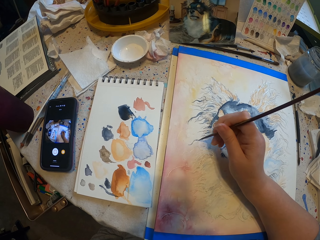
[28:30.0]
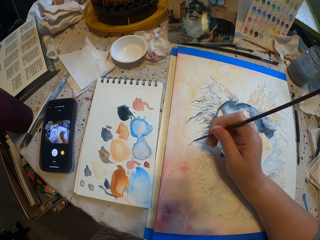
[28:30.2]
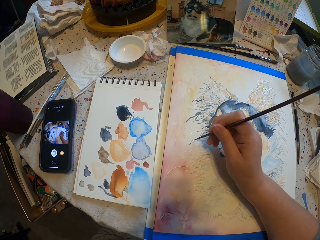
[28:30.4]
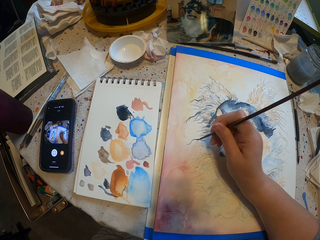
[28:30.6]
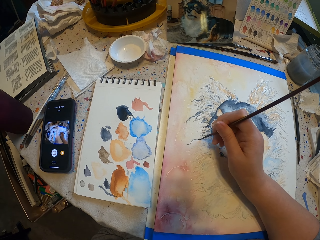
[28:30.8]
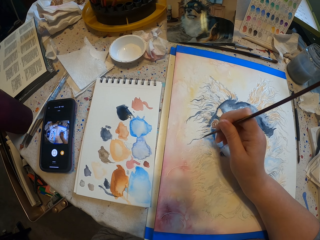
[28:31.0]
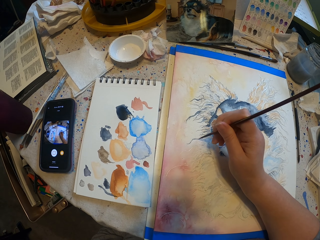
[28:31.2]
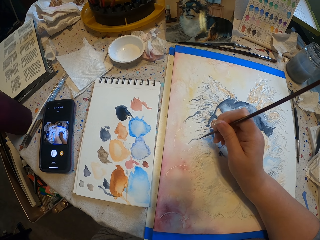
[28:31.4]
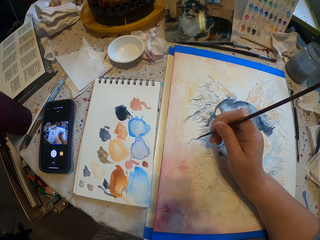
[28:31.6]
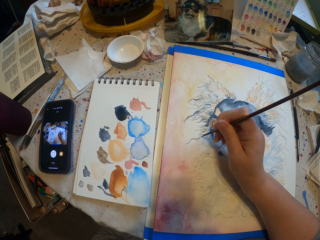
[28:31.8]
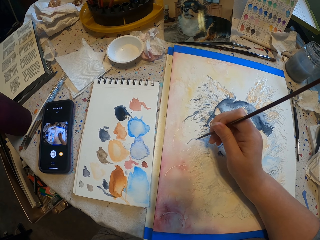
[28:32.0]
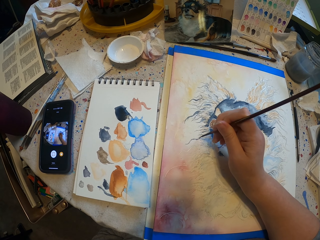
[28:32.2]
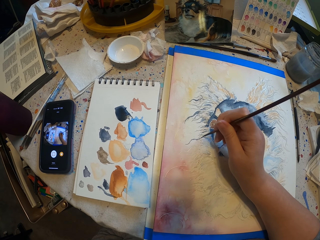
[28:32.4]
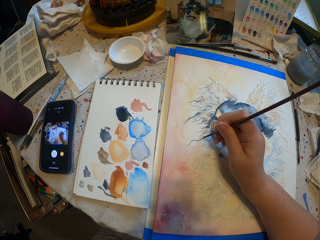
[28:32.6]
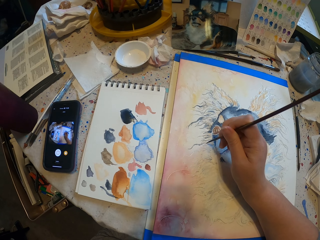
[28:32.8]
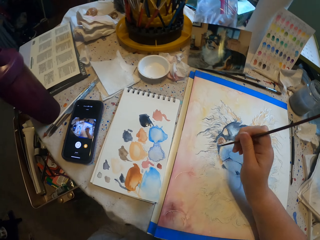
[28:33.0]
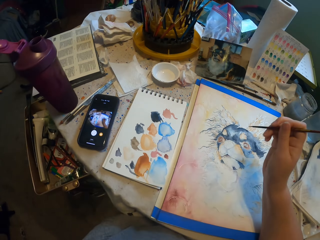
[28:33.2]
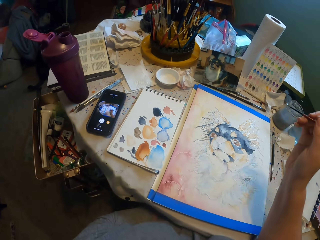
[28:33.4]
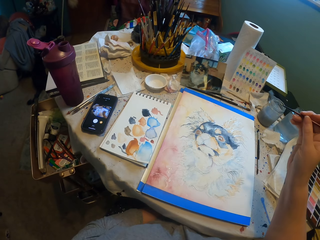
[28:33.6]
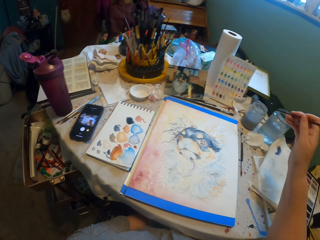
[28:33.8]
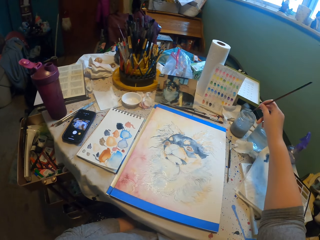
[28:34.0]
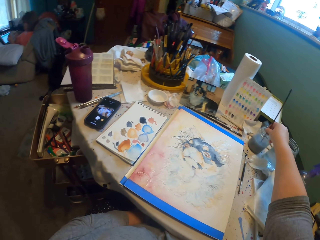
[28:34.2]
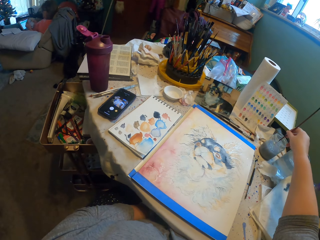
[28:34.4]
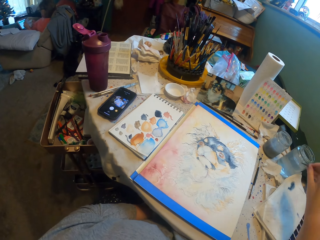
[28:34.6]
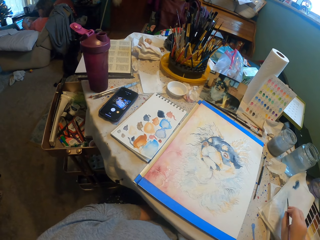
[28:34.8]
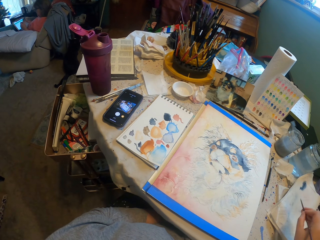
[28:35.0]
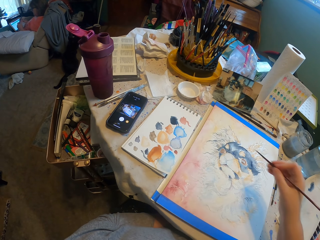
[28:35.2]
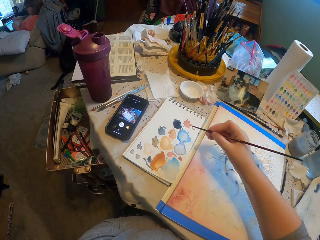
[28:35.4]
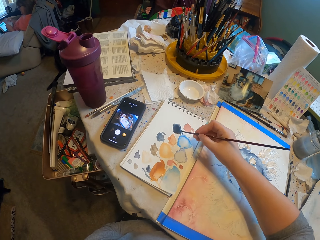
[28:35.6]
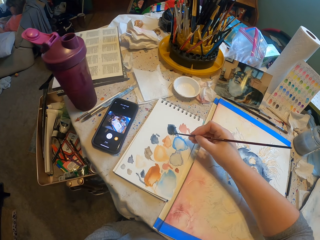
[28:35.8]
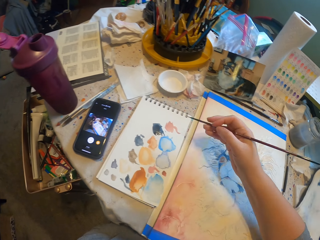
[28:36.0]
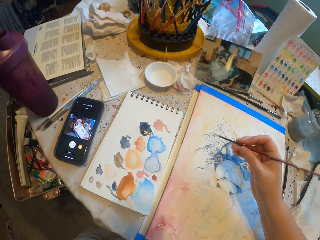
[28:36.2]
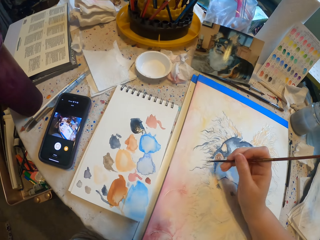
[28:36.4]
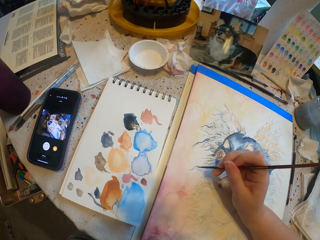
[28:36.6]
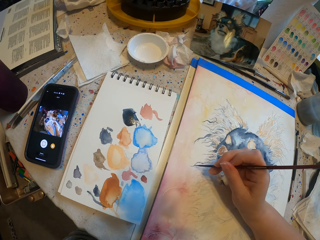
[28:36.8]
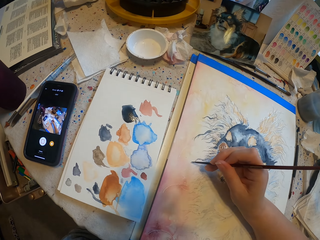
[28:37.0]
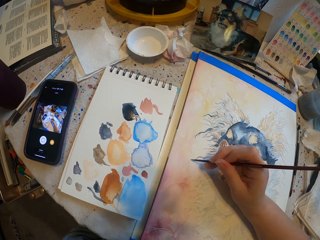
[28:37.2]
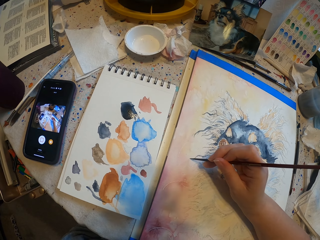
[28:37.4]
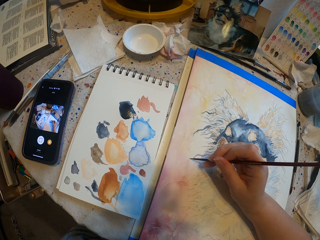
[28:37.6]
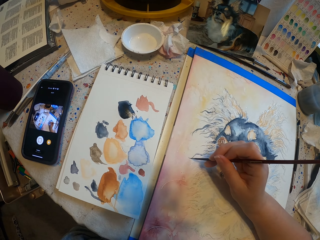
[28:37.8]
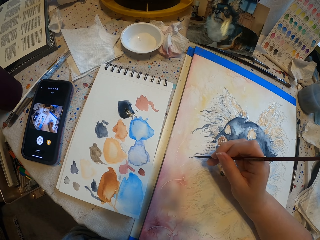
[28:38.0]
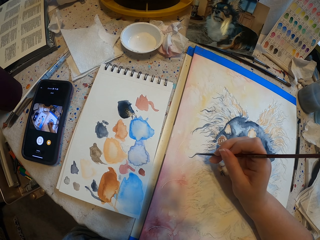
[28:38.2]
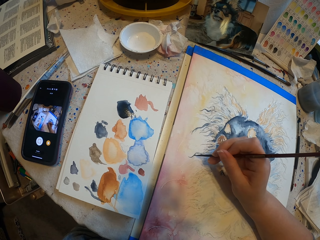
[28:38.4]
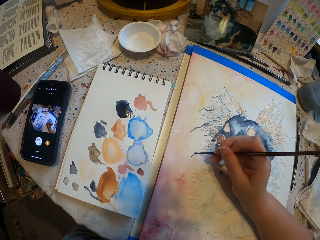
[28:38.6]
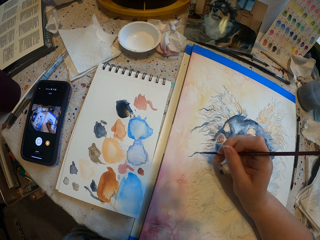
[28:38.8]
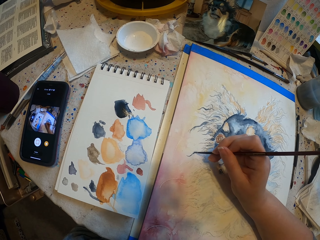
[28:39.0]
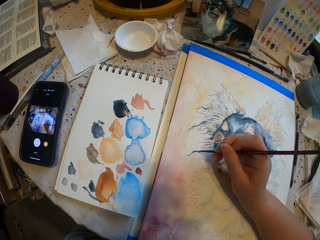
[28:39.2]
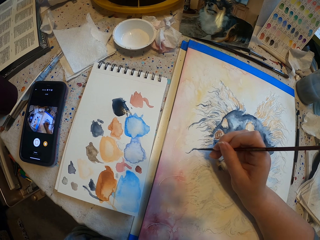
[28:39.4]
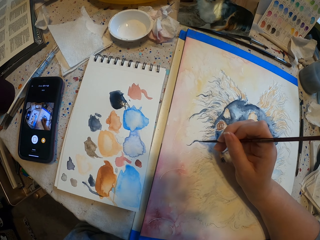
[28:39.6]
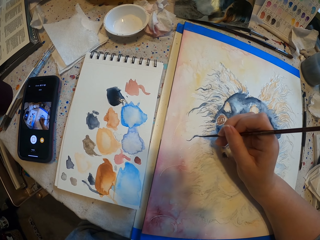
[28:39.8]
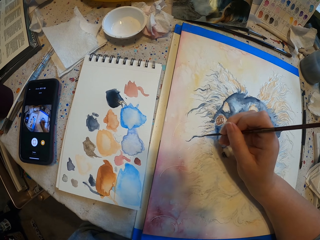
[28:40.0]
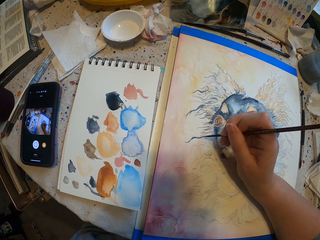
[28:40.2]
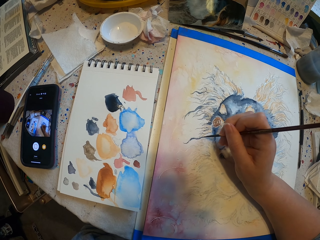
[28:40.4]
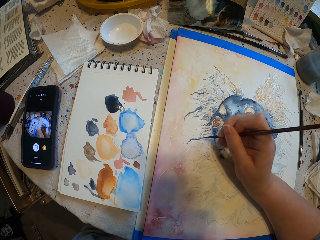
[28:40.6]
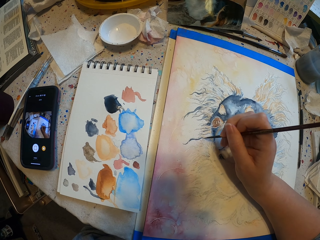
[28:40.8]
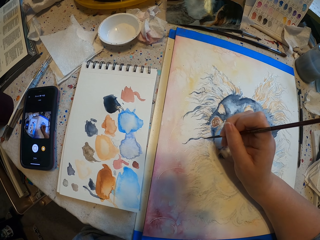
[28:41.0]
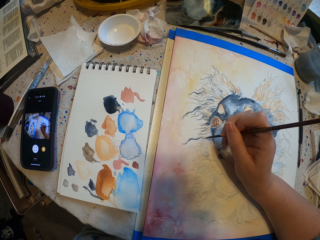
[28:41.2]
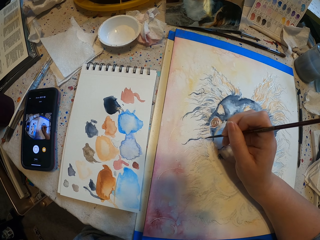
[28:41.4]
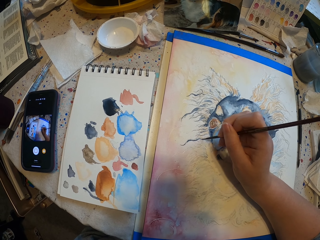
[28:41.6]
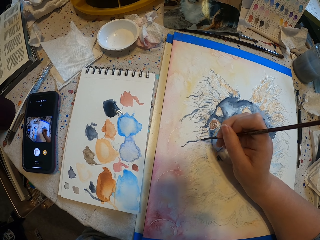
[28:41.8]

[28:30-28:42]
The camera wearer dips the paint brush in the water jar. They rinse the paintbrush on a paper. They take paint from the paper. They paint a drawing with the paint brush.

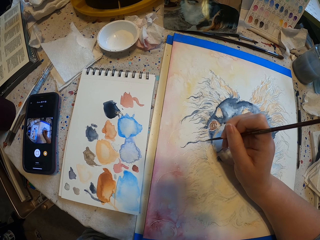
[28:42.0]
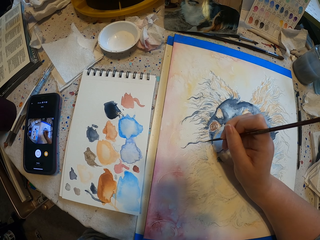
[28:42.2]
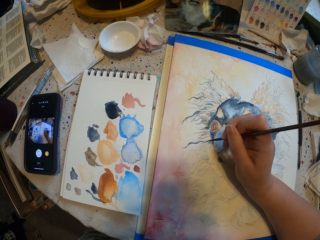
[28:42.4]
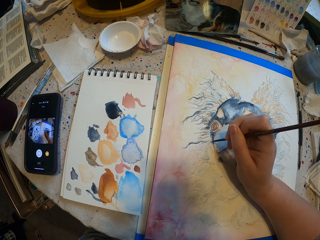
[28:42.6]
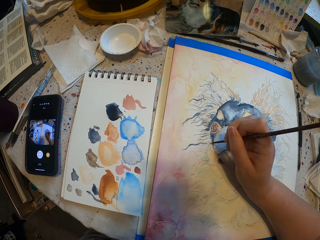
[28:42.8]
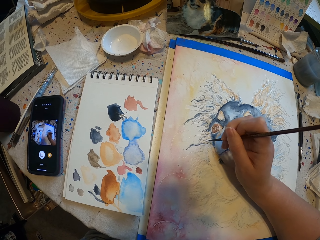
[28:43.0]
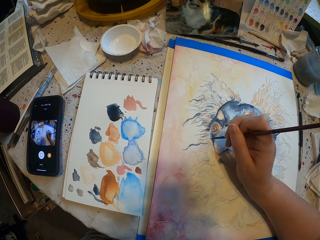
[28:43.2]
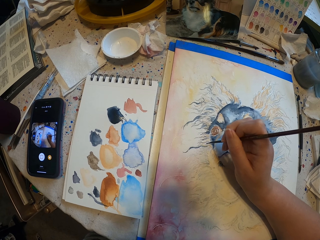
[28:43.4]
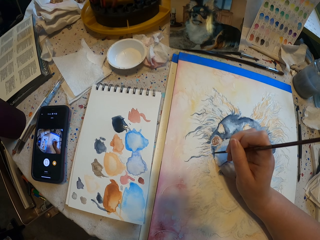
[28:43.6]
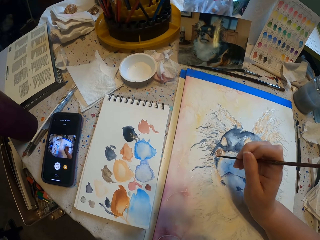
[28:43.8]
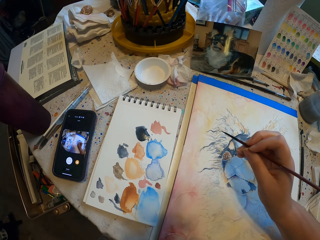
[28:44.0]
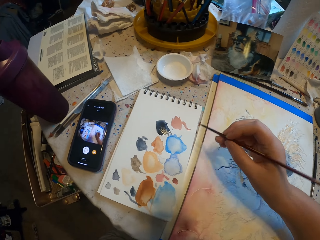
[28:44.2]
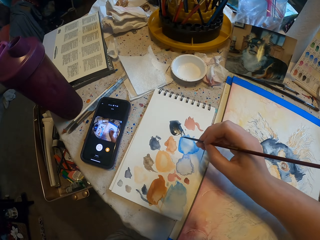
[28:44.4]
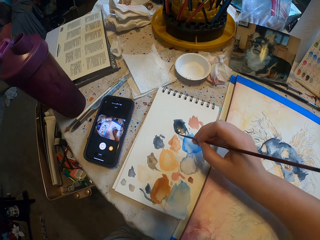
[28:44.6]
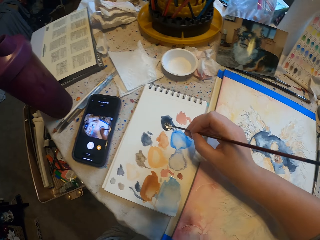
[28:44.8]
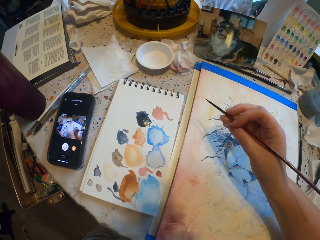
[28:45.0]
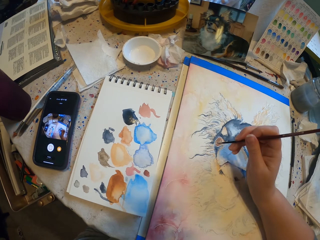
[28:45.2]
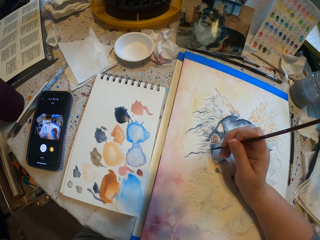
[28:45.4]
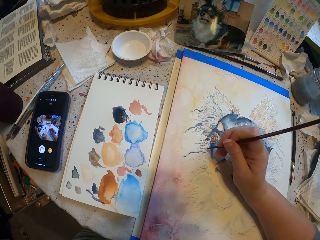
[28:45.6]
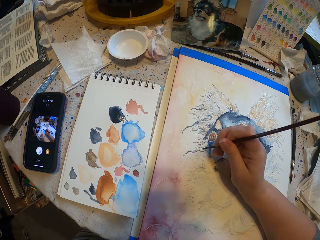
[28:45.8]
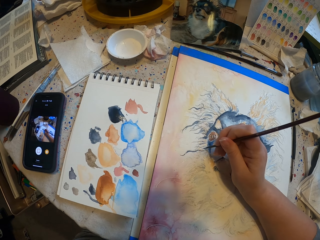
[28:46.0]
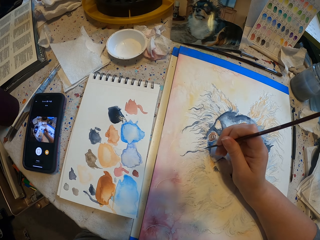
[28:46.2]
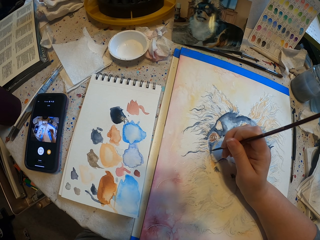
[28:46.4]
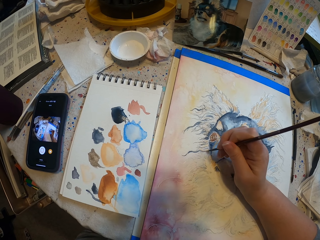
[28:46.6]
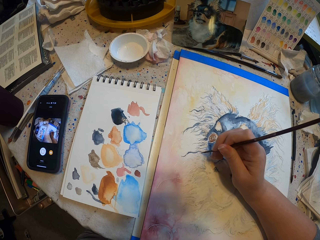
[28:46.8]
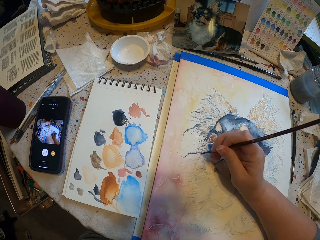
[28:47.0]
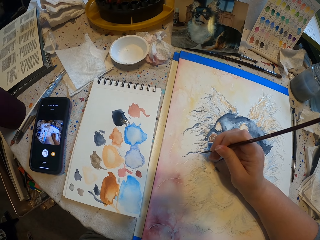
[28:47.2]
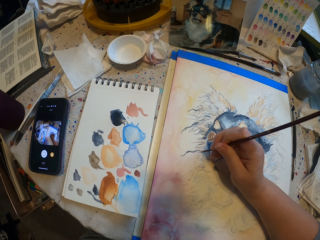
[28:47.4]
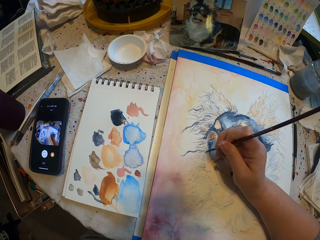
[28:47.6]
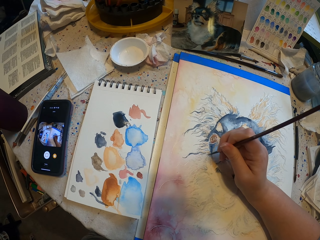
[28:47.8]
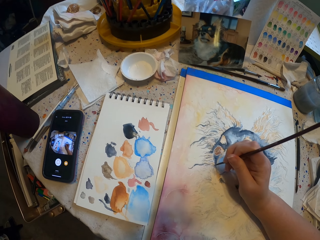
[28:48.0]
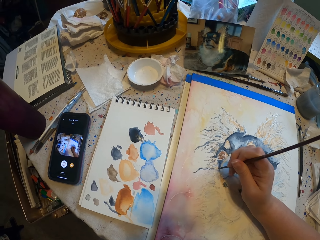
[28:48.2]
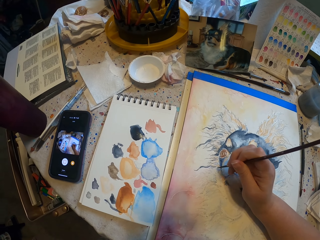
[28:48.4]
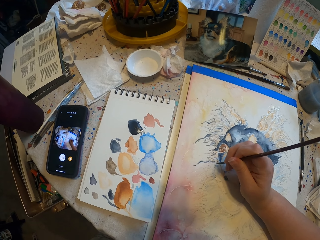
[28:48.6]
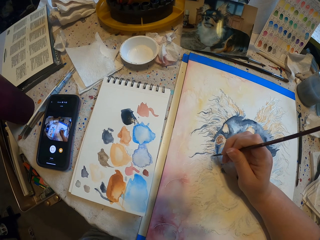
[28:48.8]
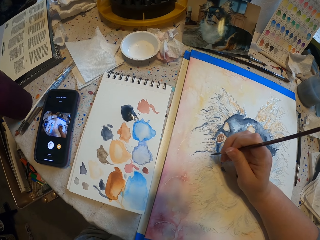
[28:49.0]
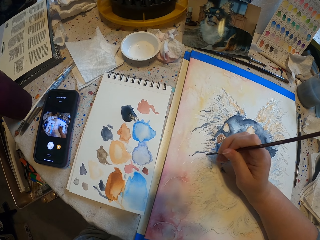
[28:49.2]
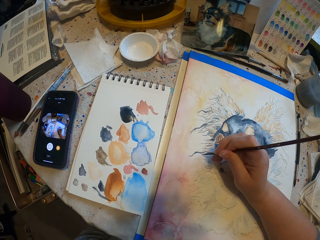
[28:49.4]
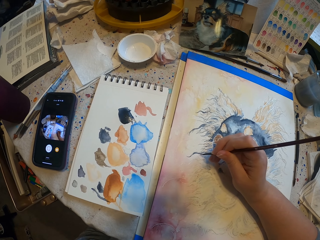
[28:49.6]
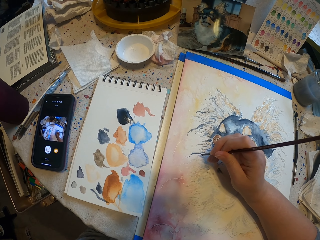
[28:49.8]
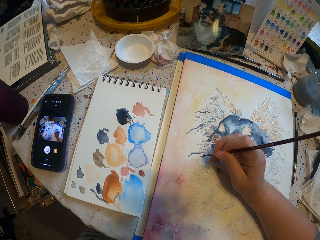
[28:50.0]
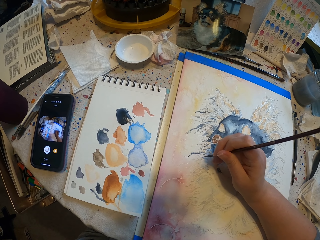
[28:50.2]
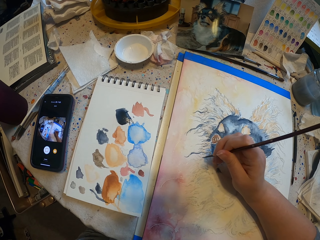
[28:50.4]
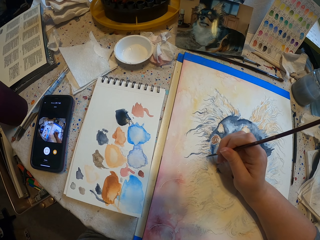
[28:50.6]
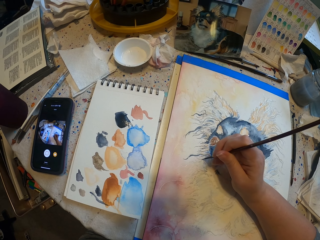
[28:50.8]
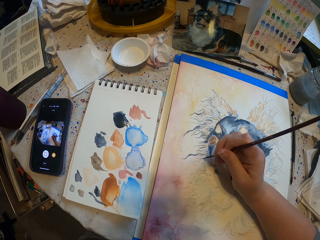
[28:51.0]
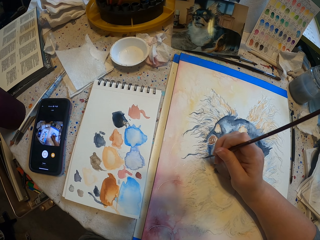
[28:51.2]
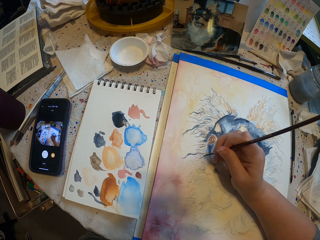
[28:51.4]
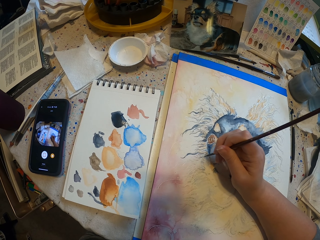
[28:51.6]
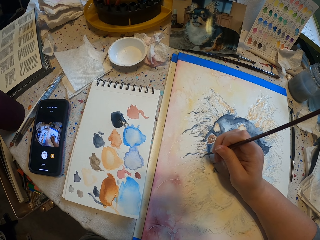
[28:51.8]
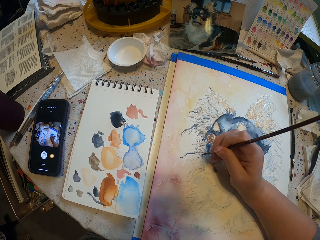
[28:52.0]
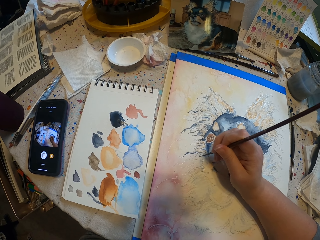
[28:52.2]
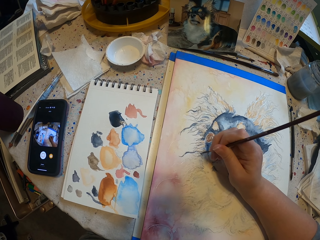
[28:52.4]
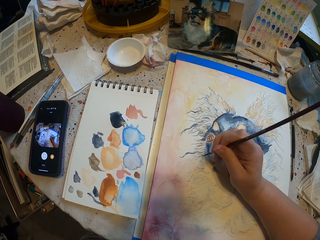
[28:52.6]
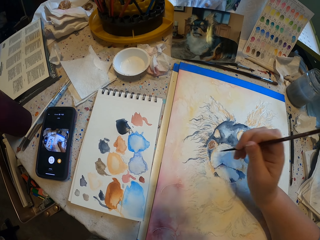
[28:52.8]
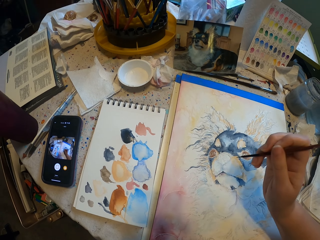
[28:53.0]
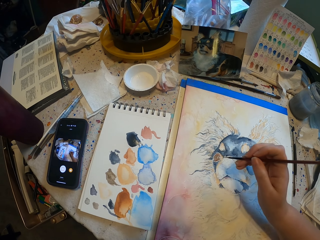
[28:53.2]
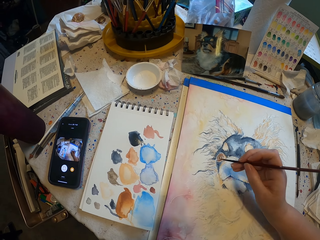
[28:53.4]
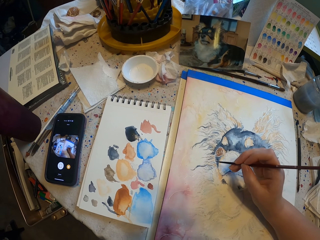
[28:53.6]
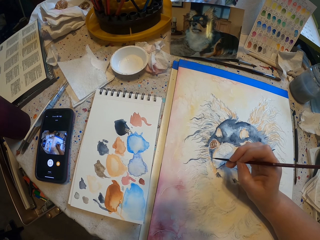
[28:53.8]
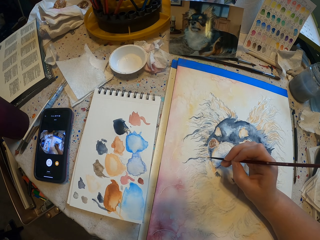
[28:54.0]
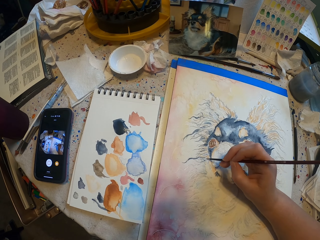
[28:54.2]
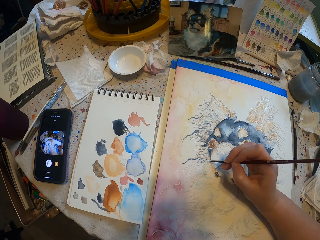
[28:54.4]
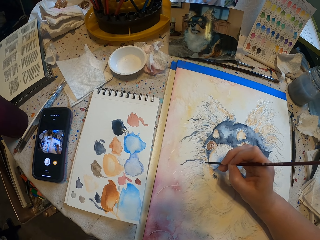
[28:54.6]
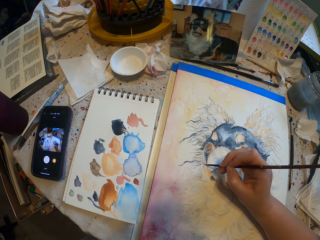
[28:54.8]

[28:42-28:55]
The camera wearer takes paint from a paper. They paint a drawing with a paint brush.
